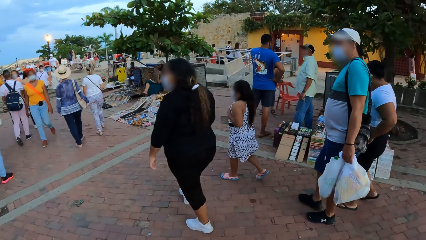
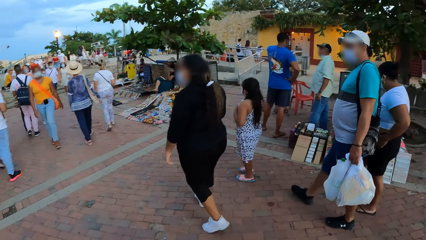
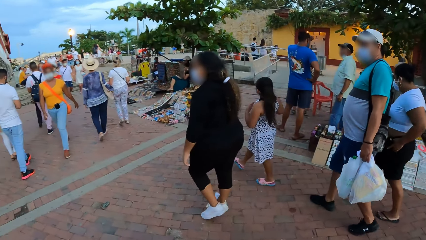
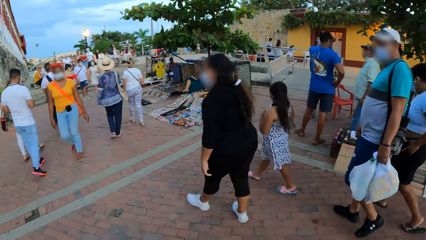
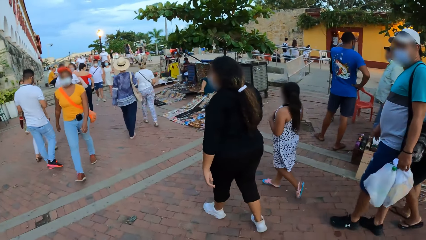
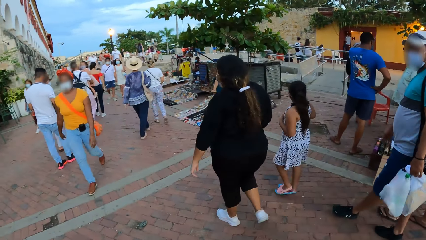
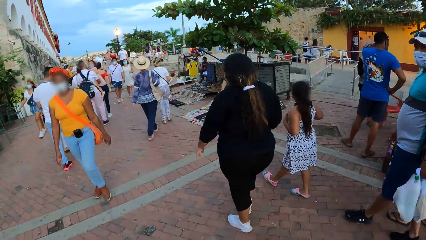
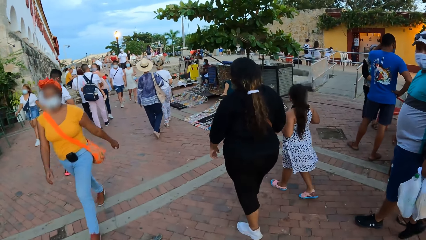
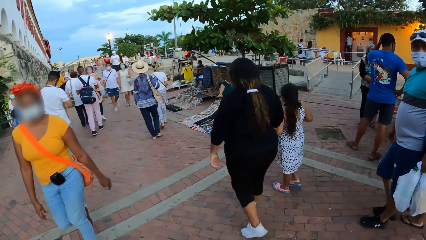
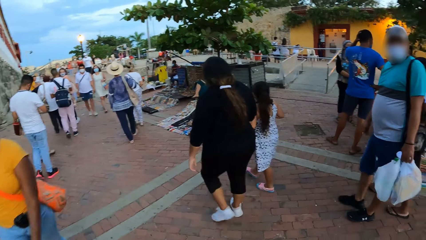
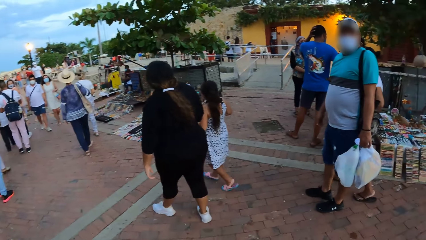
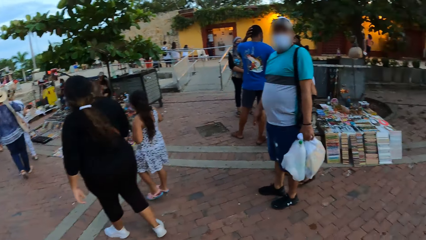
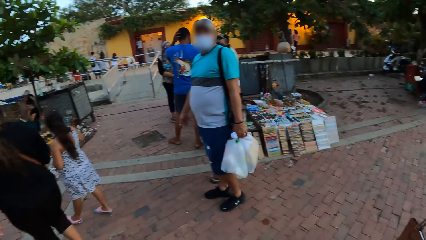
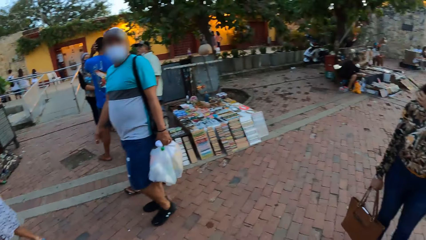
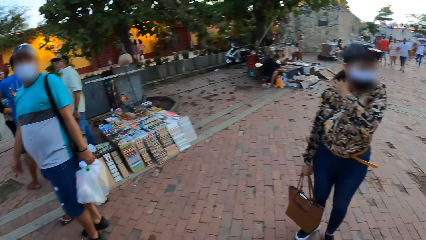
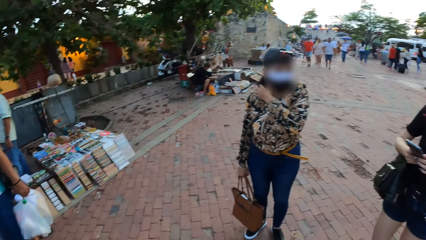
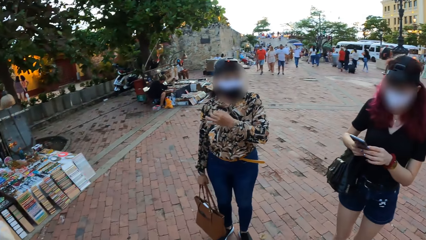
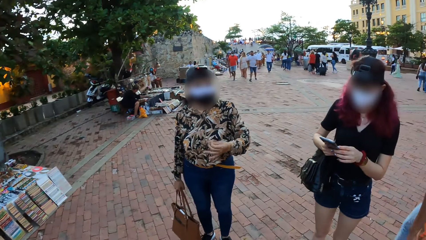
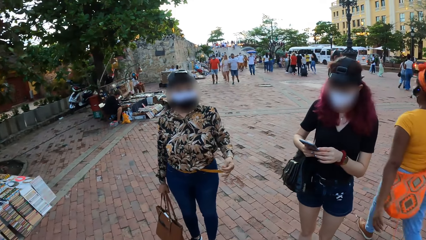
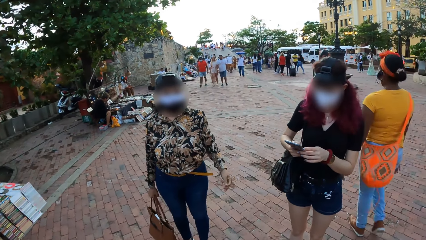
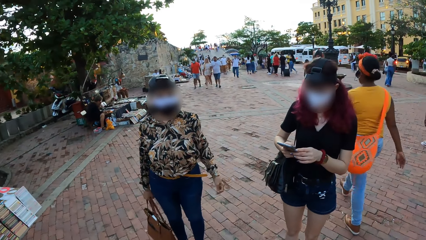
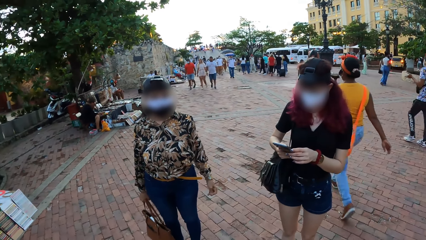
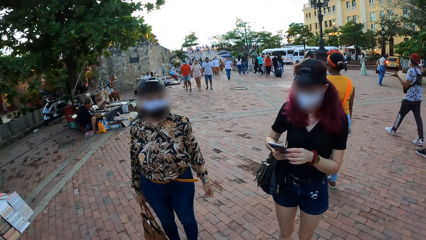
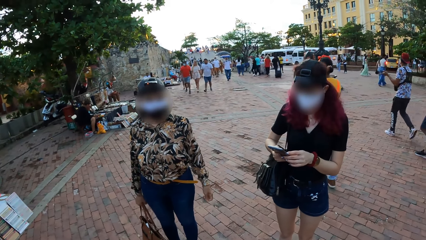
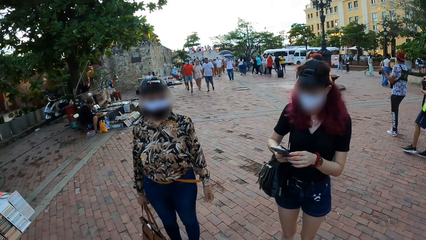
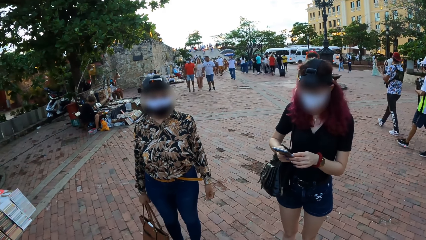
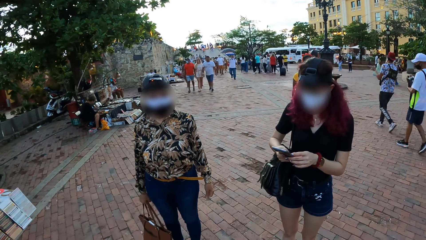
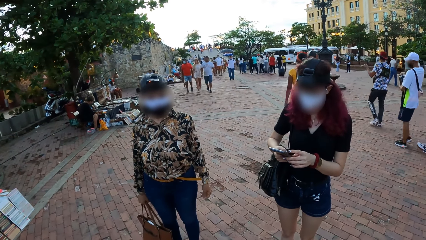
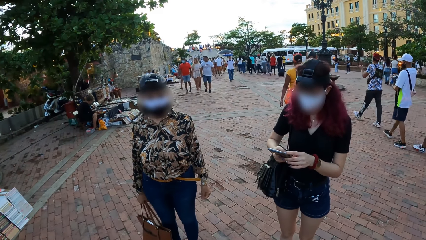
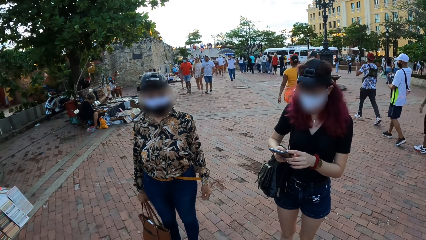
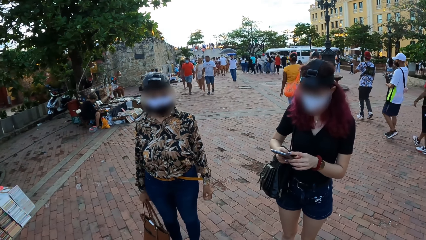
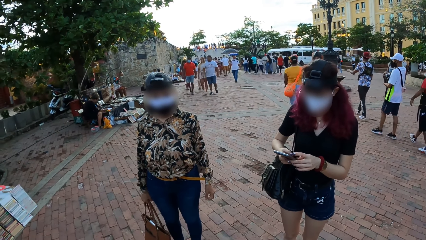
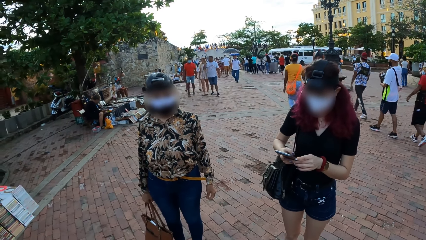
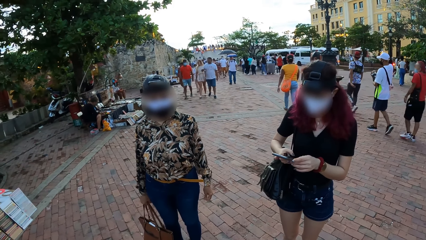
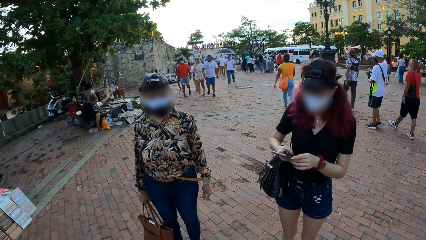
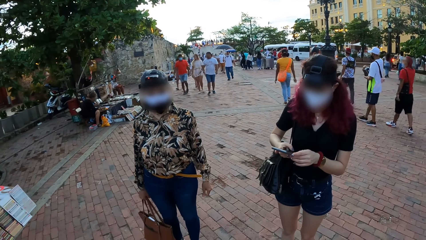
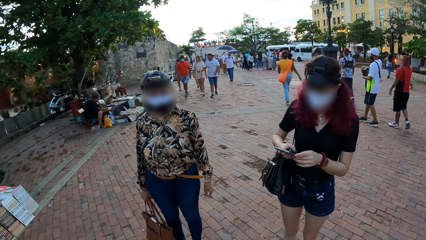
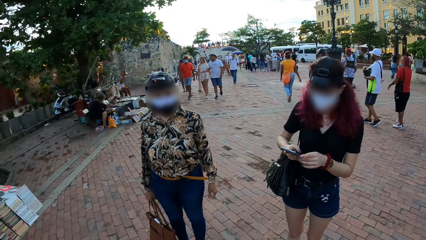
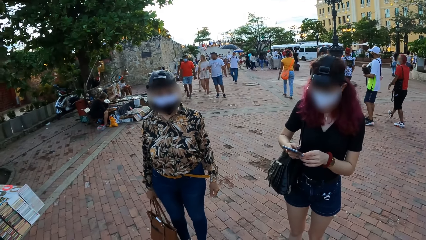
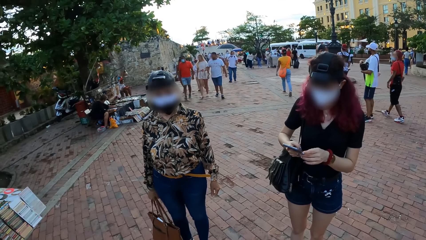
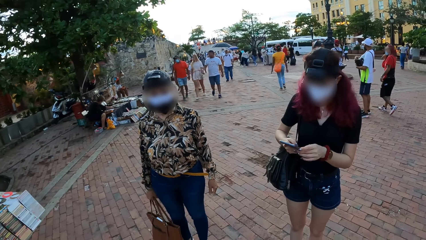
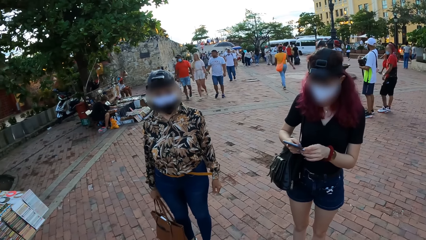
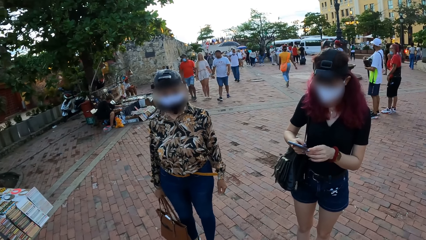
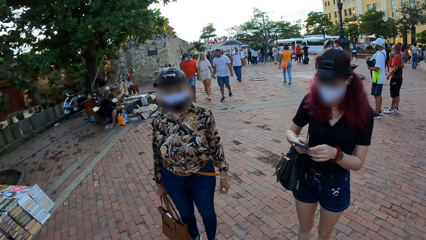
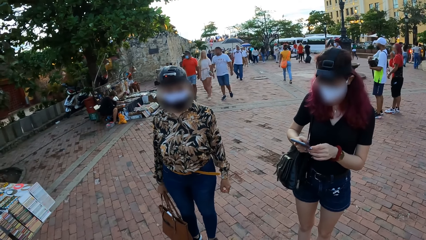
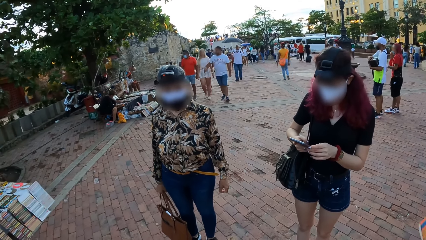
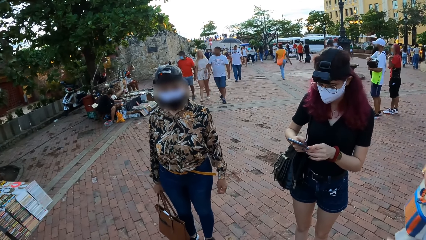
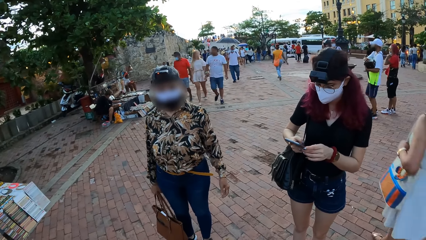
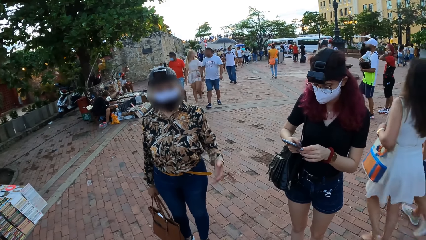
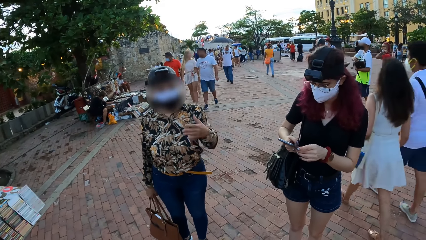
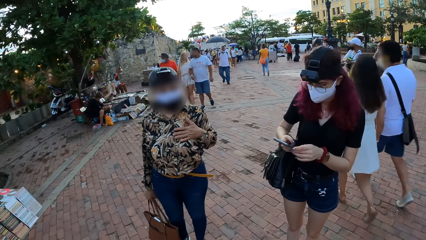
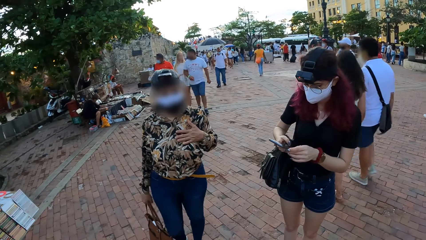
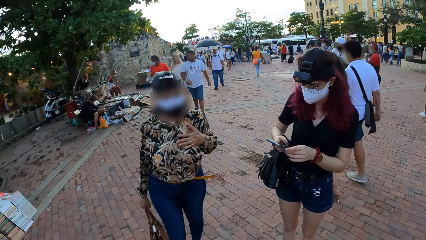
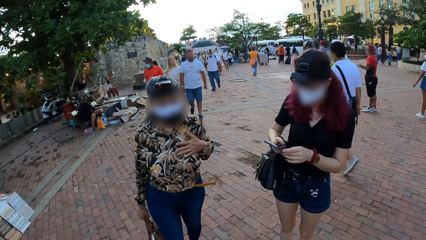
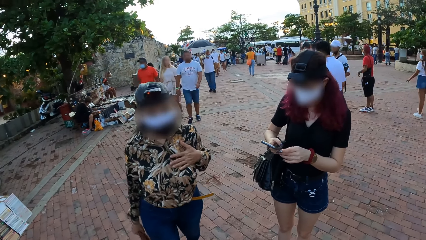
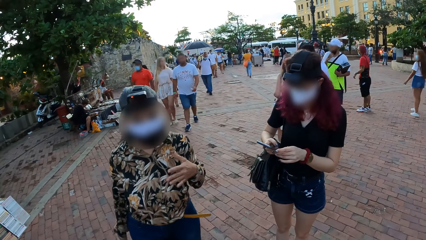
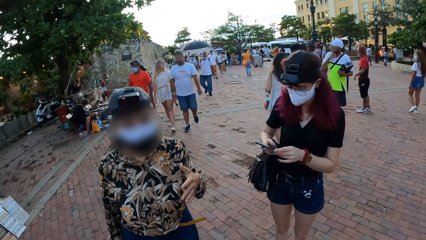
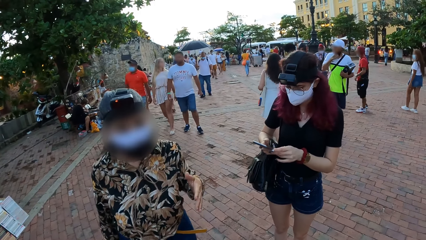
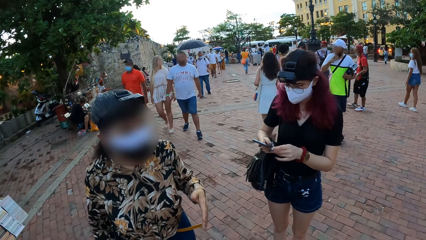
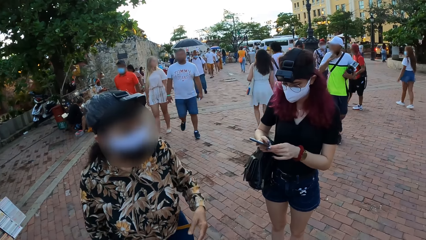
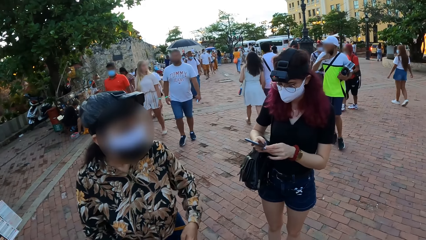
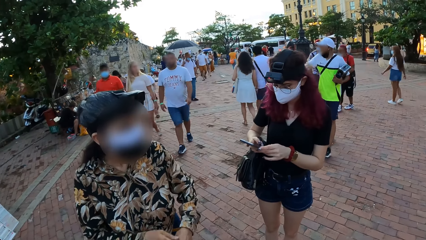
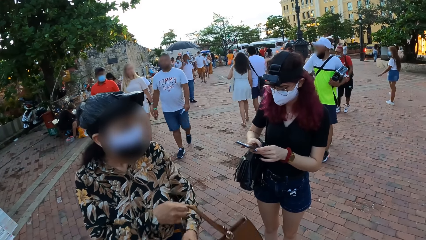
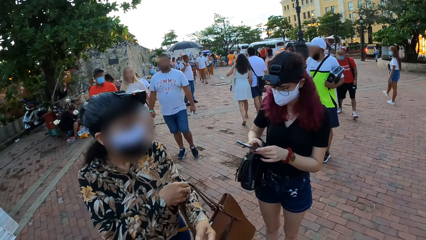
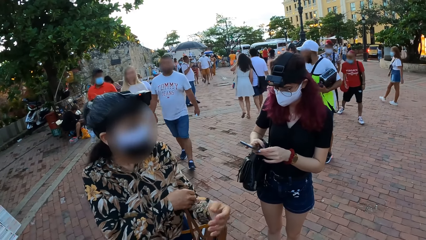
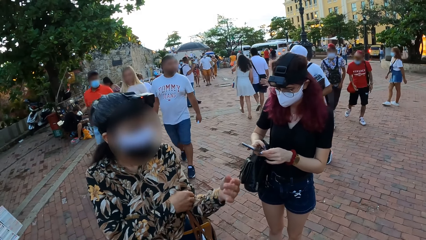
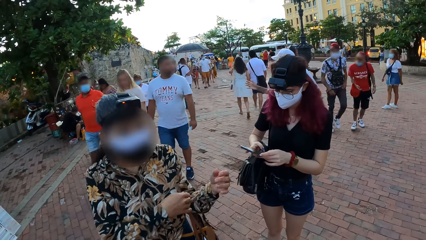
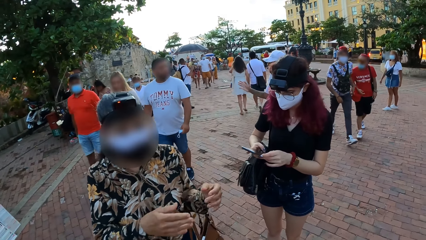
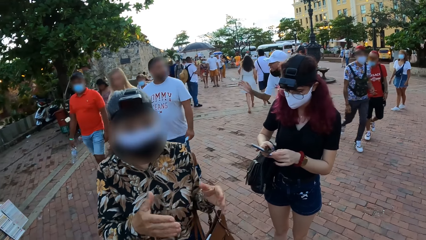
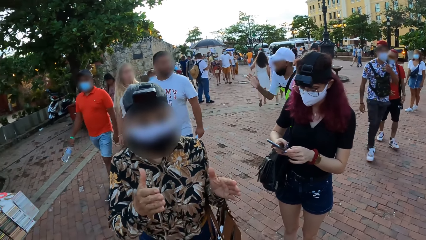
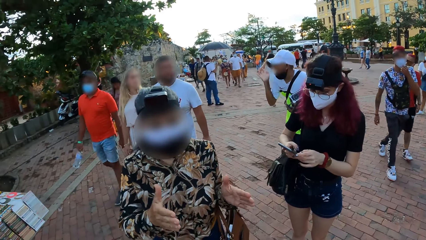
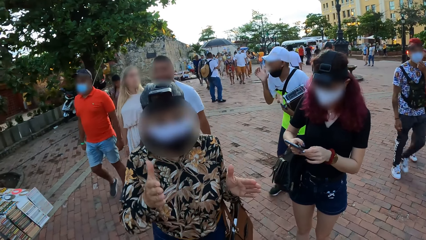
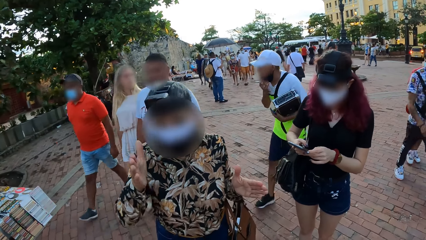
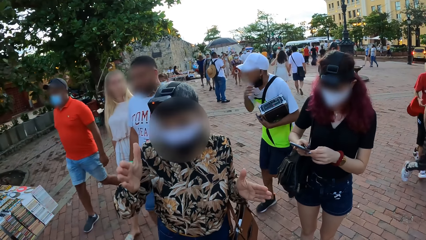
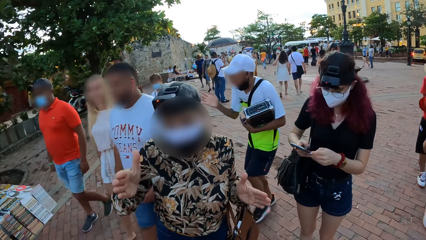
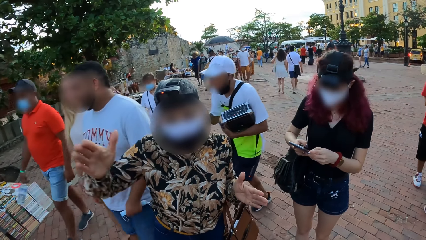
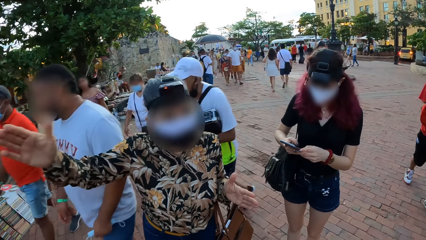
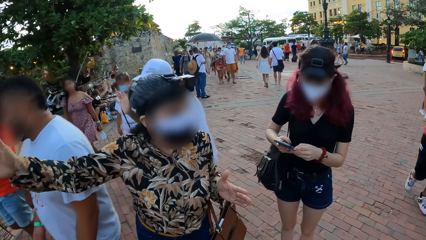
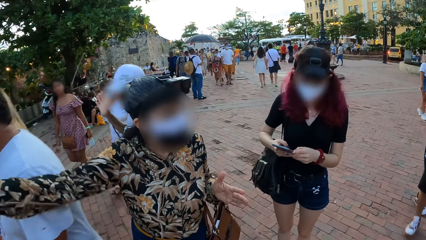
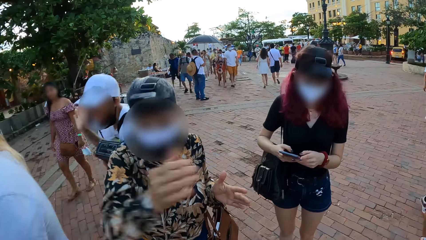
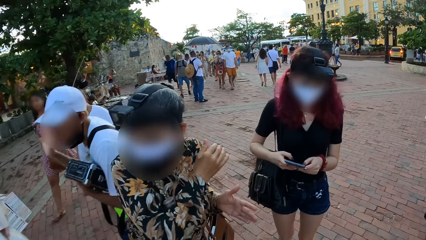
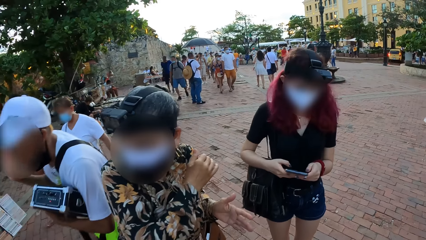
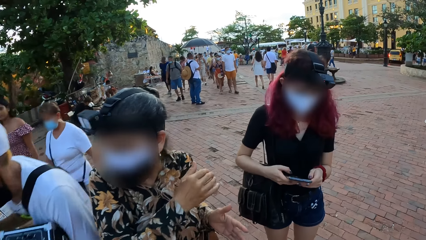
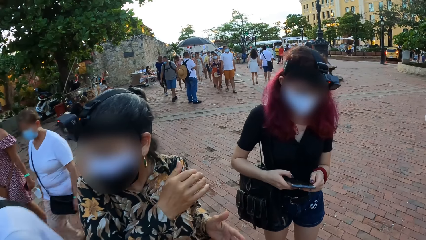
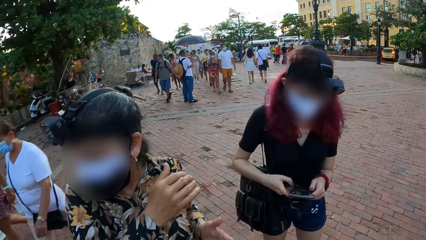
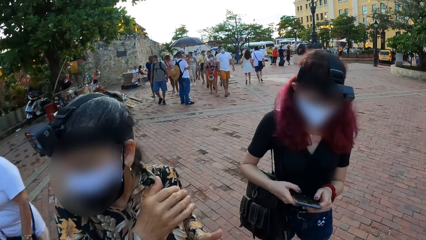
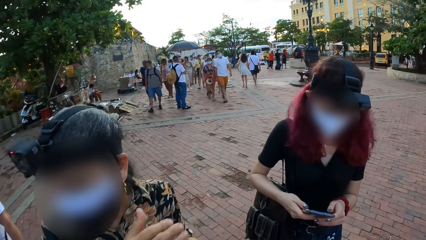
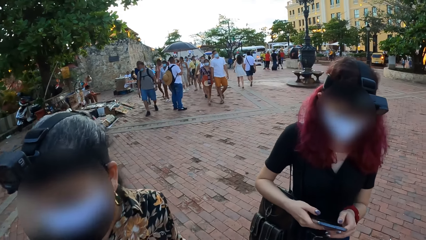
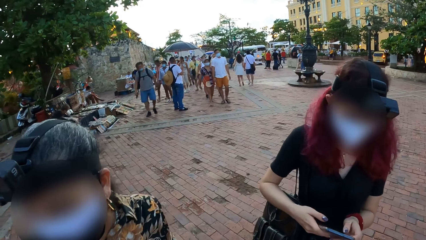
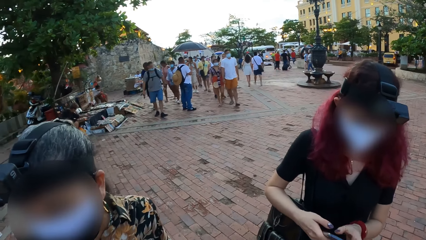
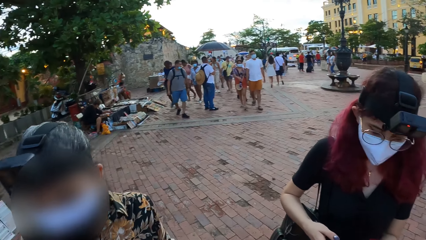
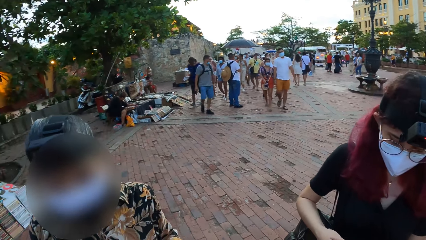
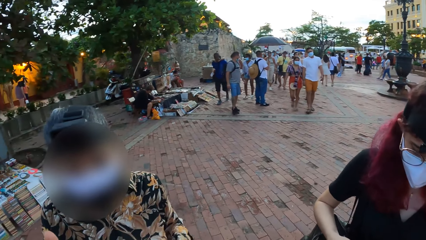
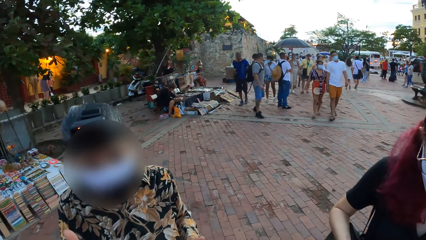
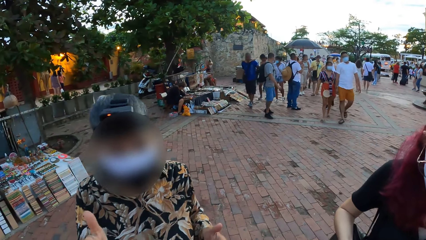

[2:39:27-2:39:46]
The camera wearer looks around. A woman touches her hair with her left hand. The woman holds the handbag with her right hand. Another woman operates a phone in her hands. The first woman converses with the camera wearer. The first woman touches her chest with her left hand and hangs the handbag in her right hand on her left hand.
